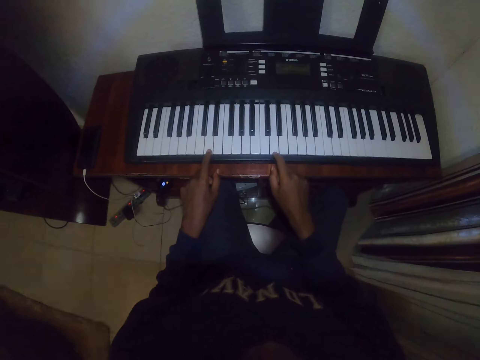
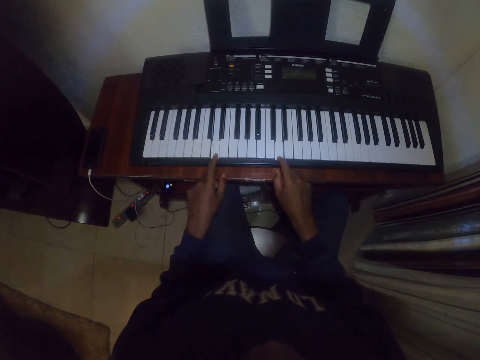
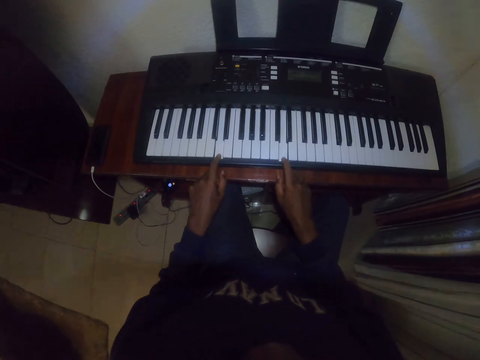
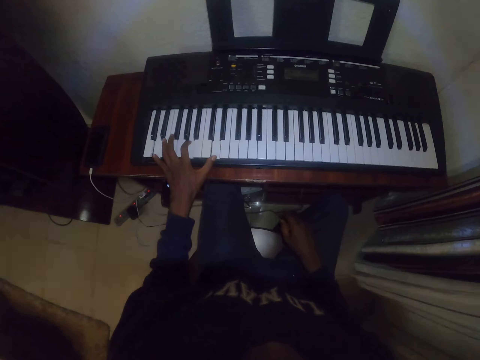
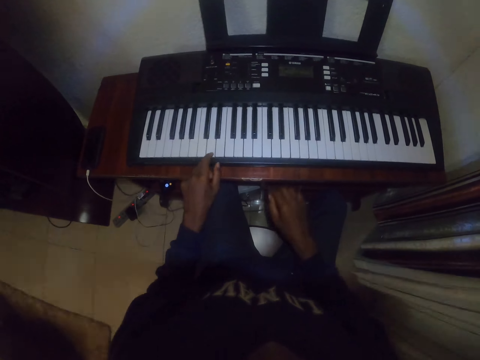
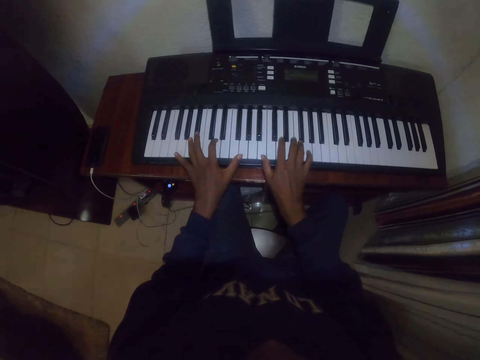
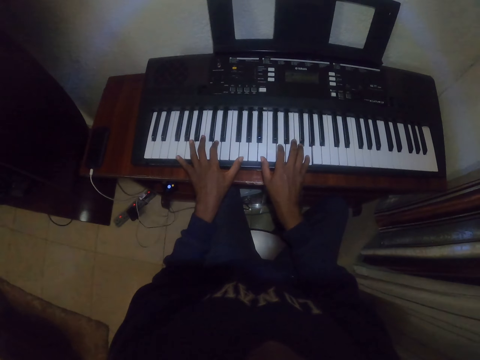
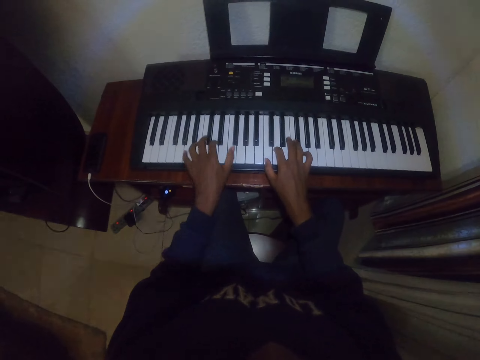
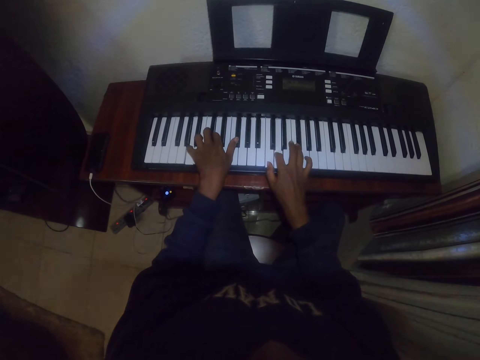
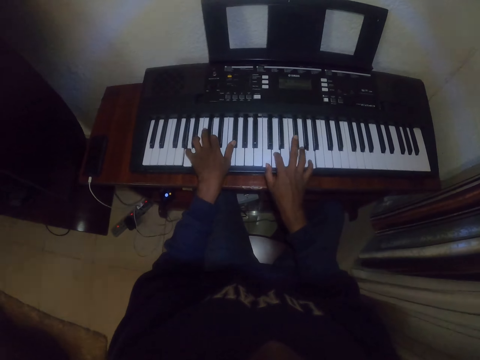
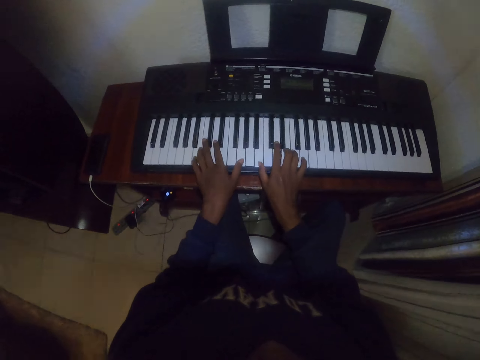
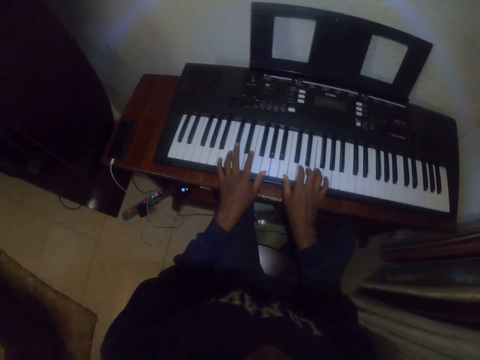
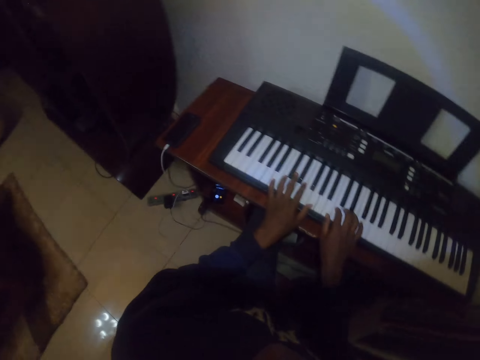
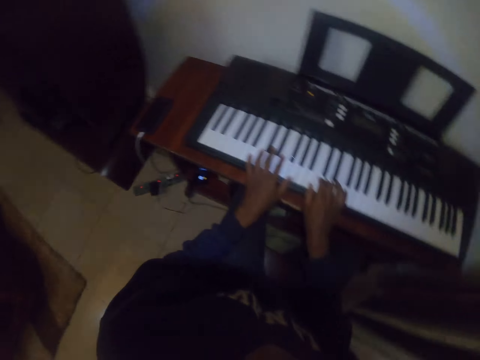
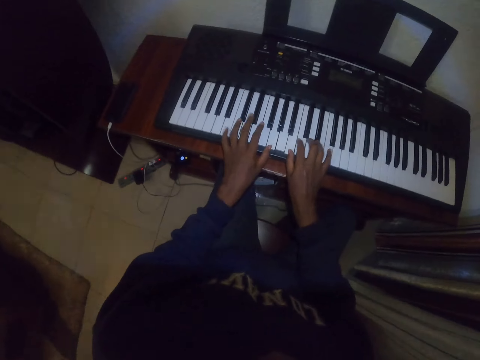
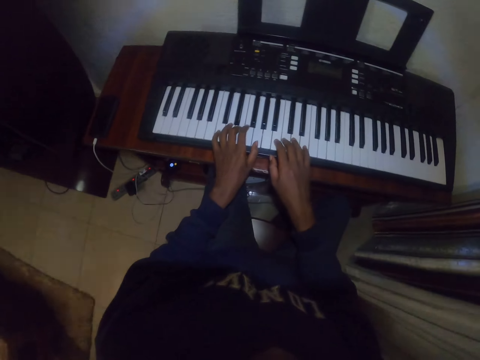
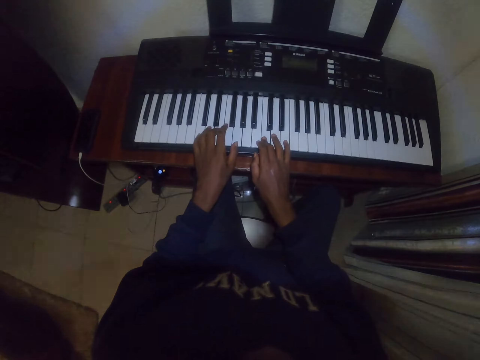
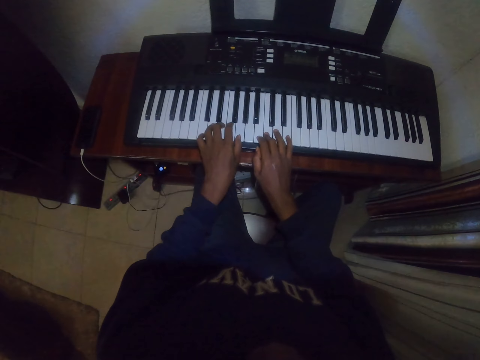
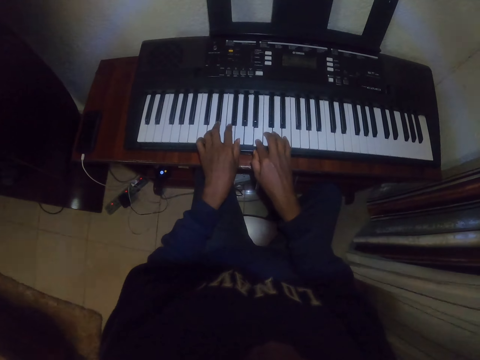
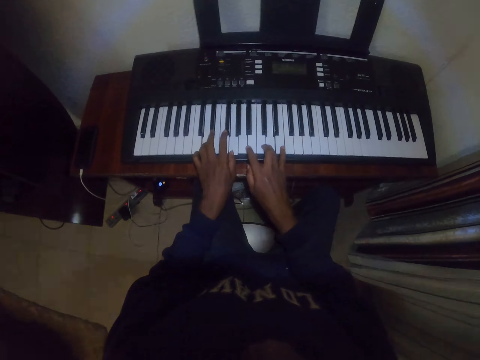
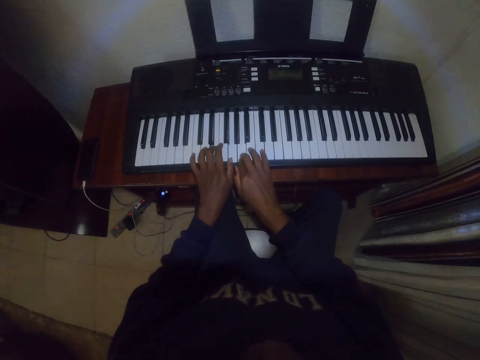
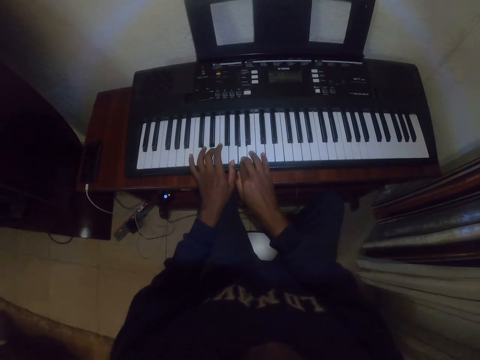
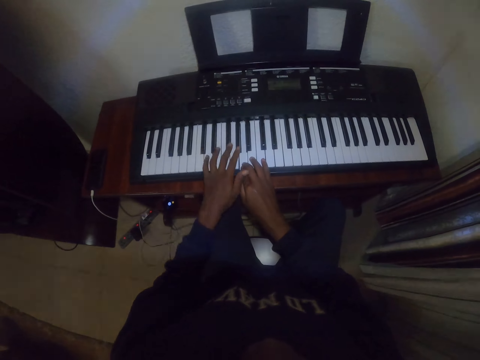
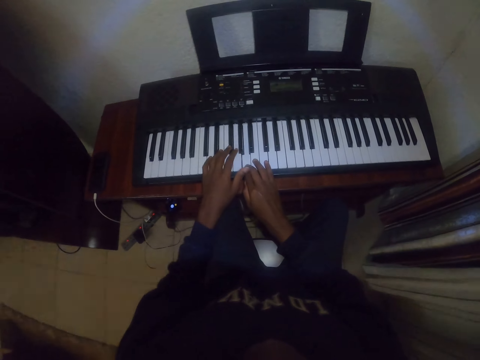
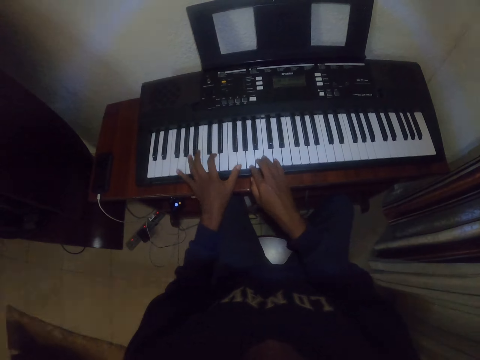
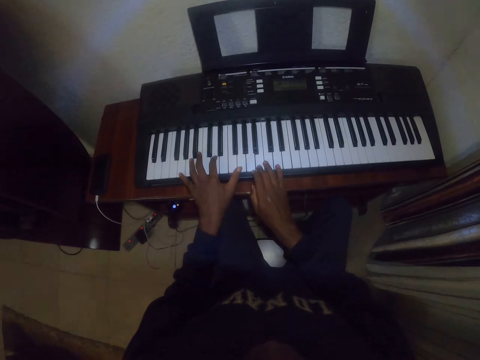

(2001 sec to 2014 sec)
The camera wearer lowers a hand. He places the hand on his lap. He places the hand on a keyboard. He plays a piano. He looks on the left side. He plays the piano.
